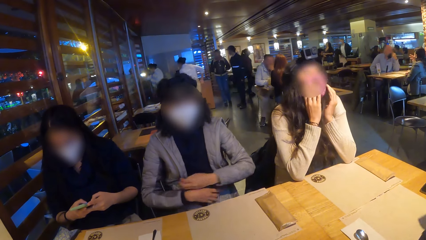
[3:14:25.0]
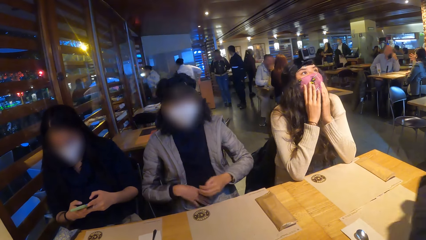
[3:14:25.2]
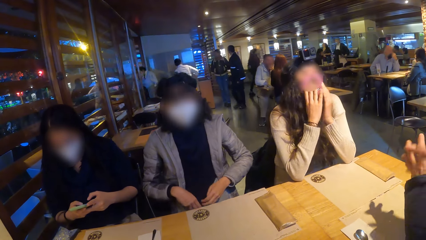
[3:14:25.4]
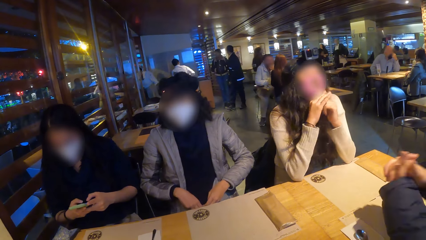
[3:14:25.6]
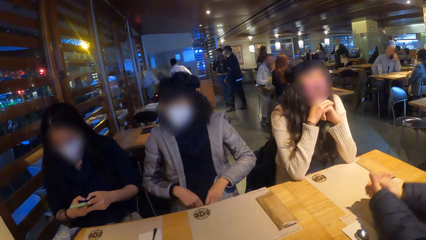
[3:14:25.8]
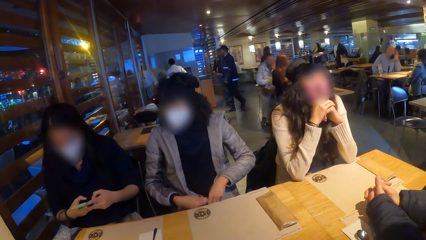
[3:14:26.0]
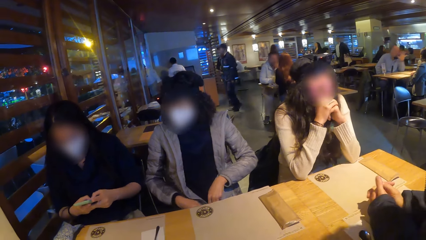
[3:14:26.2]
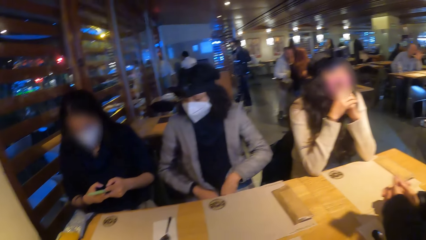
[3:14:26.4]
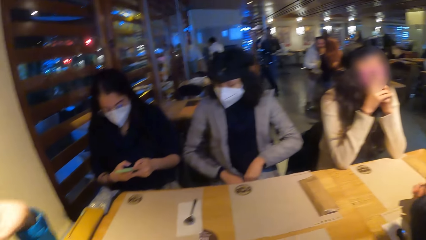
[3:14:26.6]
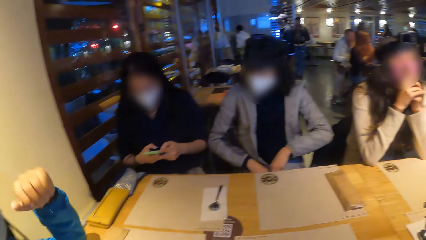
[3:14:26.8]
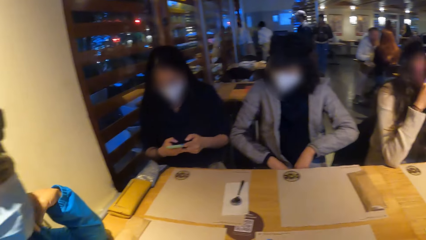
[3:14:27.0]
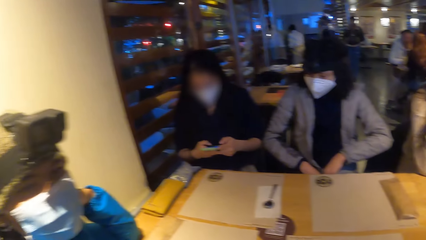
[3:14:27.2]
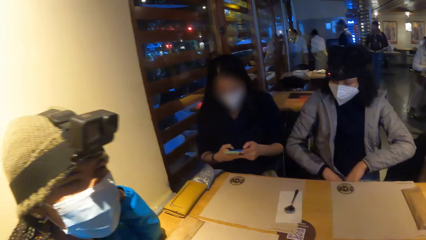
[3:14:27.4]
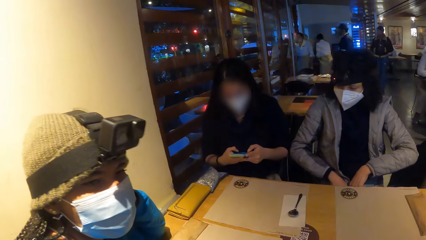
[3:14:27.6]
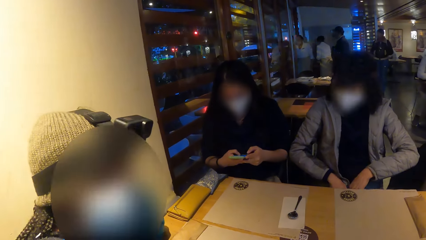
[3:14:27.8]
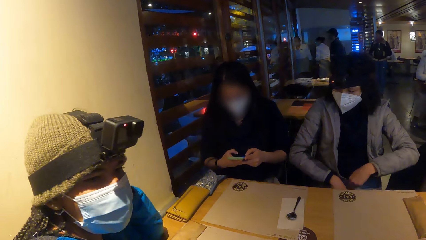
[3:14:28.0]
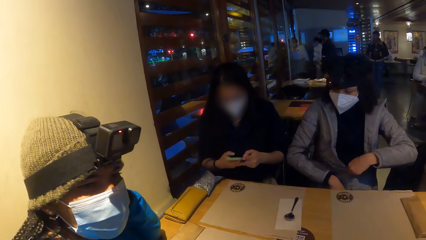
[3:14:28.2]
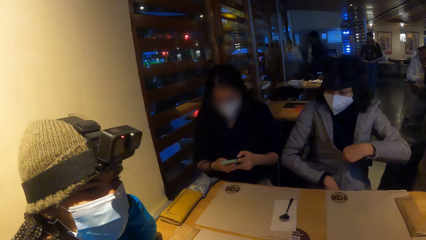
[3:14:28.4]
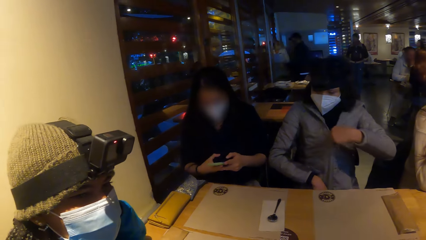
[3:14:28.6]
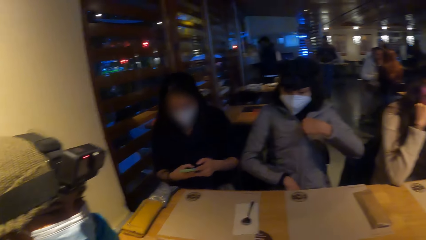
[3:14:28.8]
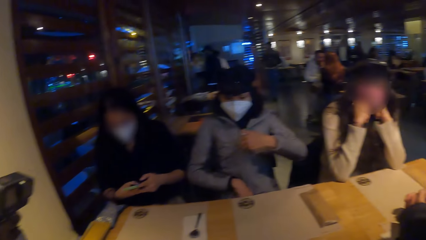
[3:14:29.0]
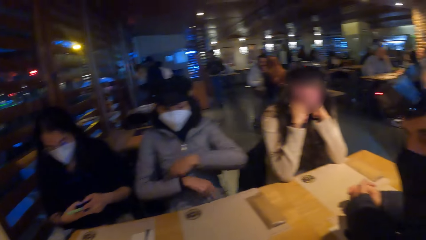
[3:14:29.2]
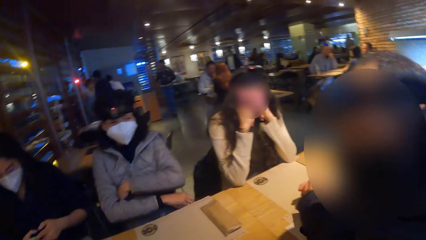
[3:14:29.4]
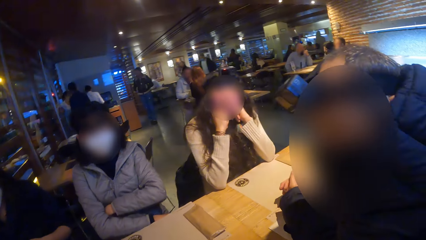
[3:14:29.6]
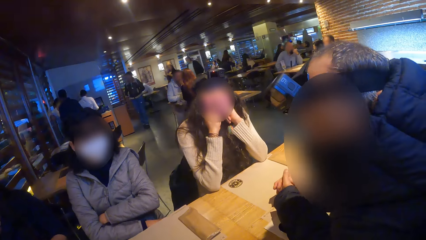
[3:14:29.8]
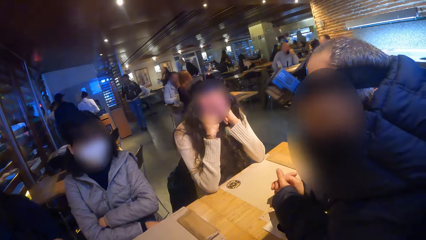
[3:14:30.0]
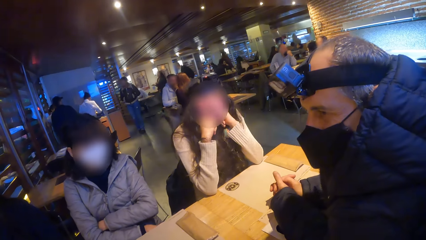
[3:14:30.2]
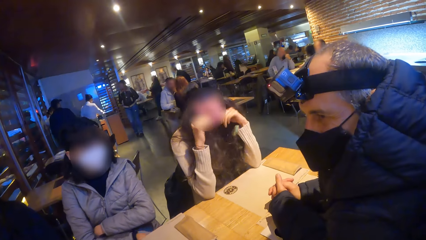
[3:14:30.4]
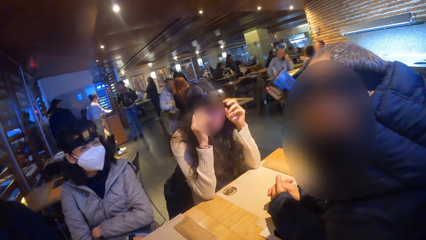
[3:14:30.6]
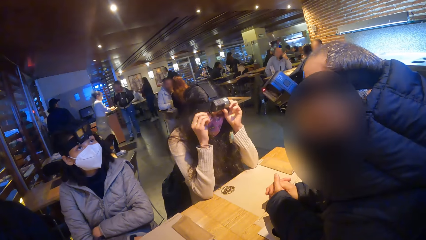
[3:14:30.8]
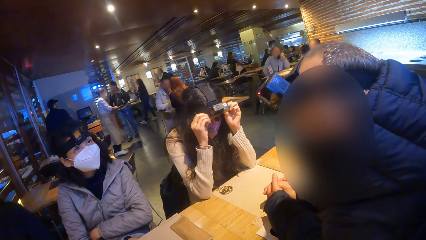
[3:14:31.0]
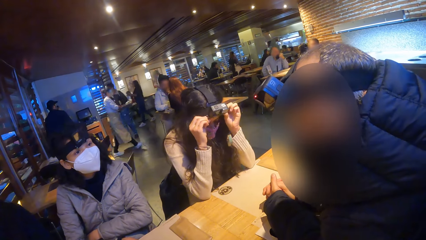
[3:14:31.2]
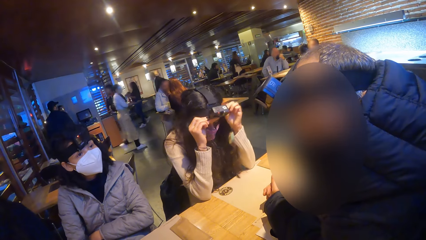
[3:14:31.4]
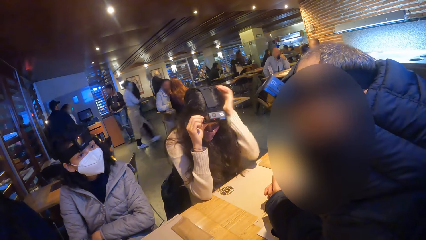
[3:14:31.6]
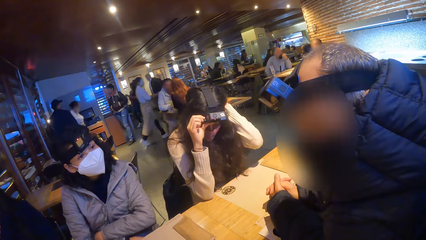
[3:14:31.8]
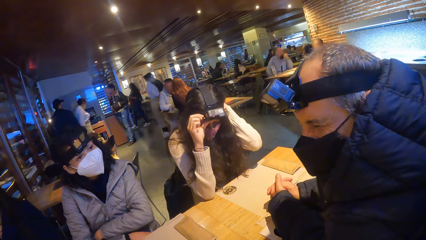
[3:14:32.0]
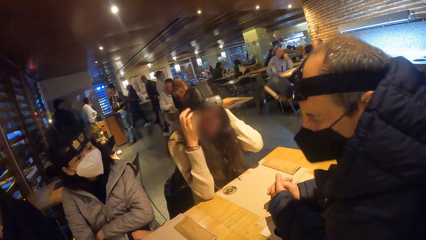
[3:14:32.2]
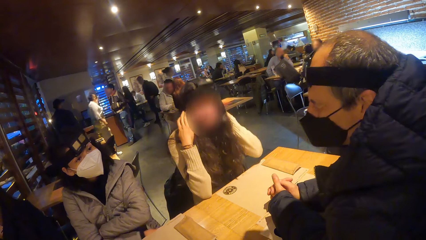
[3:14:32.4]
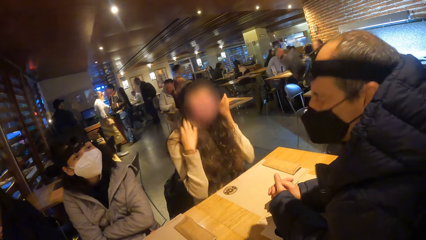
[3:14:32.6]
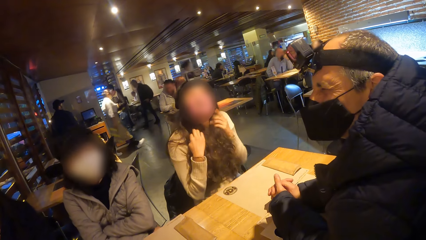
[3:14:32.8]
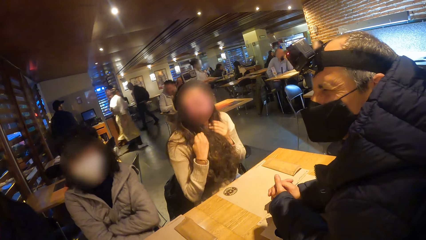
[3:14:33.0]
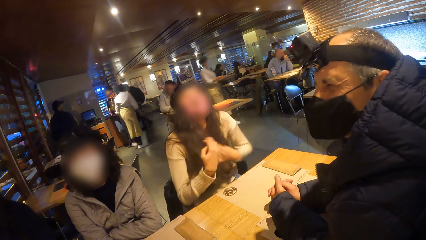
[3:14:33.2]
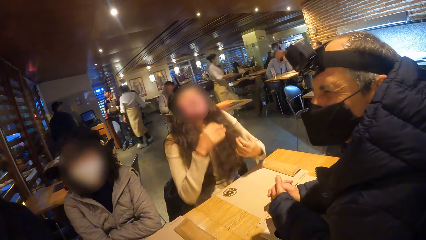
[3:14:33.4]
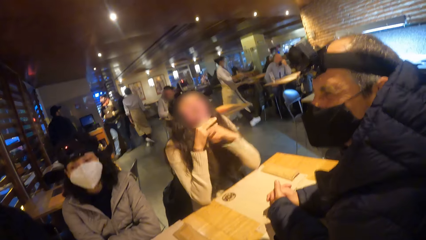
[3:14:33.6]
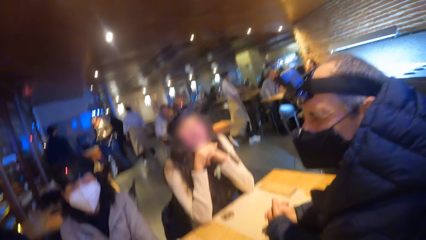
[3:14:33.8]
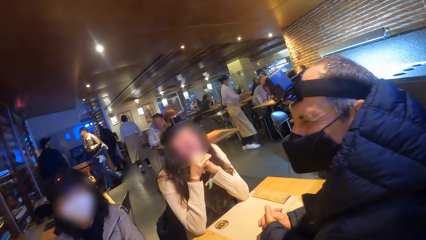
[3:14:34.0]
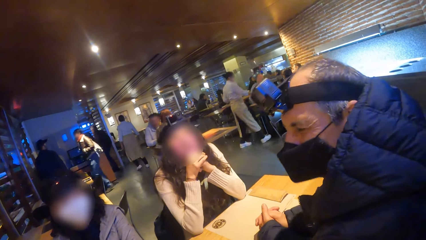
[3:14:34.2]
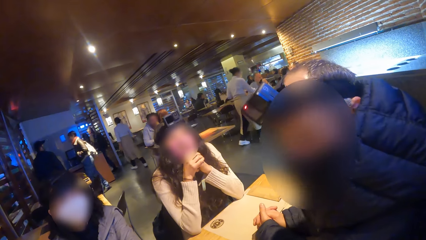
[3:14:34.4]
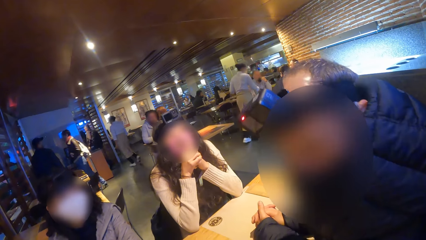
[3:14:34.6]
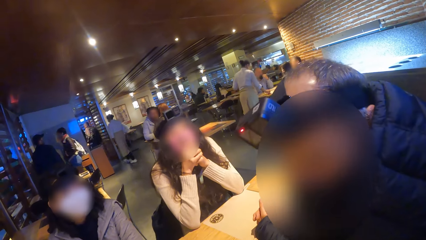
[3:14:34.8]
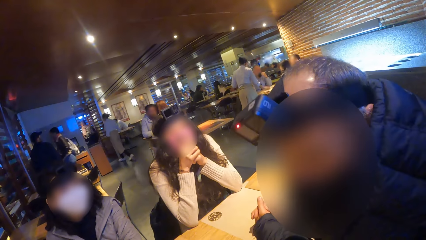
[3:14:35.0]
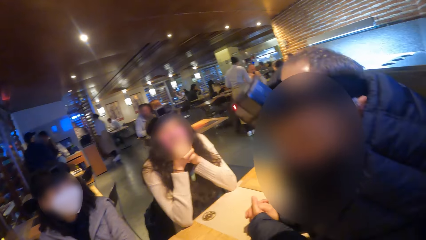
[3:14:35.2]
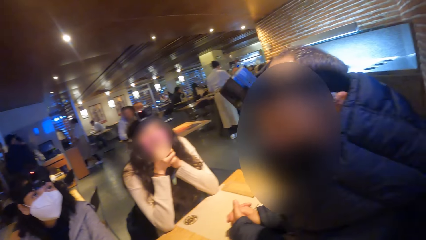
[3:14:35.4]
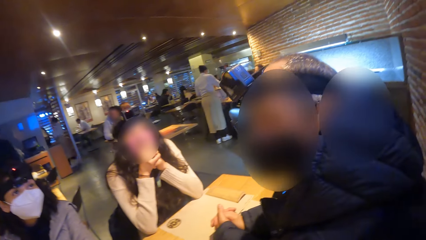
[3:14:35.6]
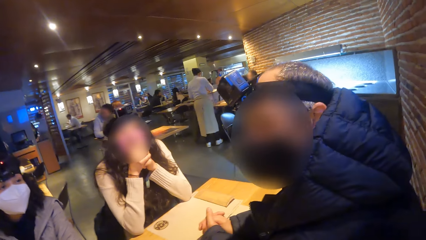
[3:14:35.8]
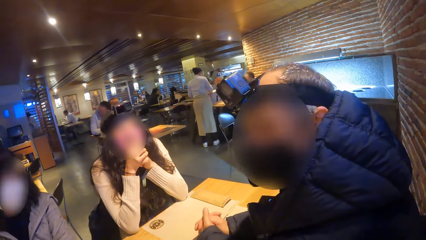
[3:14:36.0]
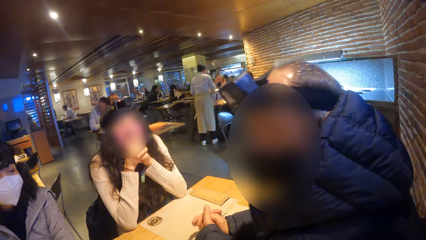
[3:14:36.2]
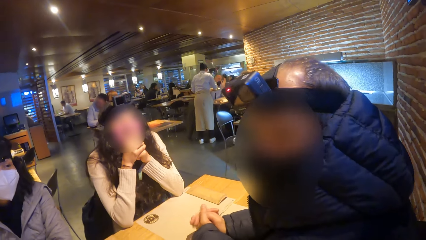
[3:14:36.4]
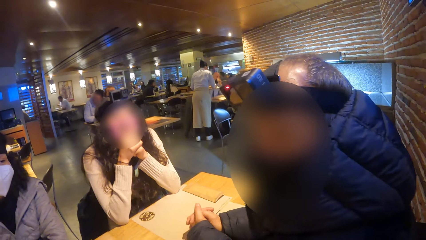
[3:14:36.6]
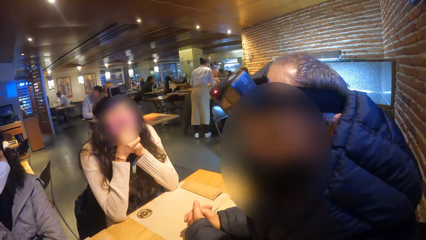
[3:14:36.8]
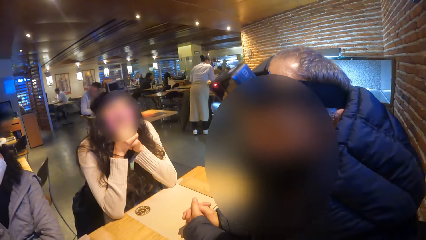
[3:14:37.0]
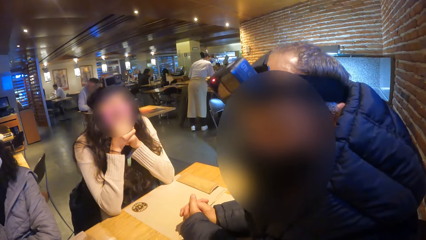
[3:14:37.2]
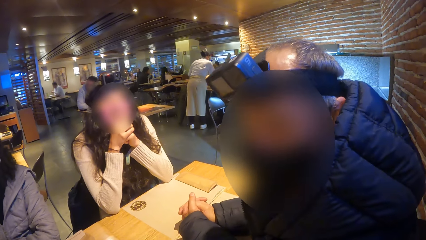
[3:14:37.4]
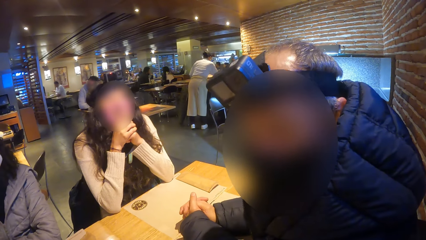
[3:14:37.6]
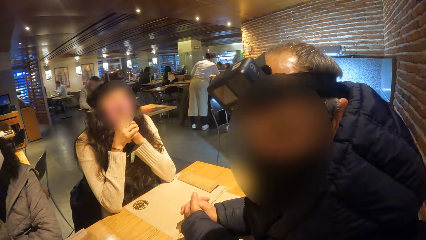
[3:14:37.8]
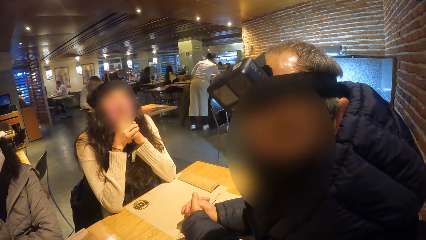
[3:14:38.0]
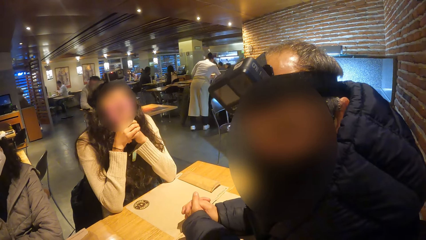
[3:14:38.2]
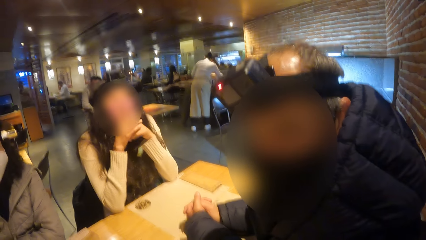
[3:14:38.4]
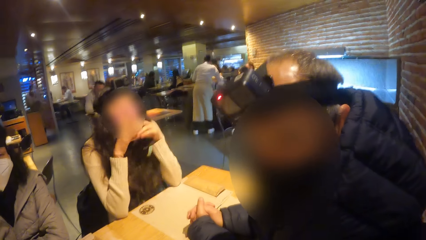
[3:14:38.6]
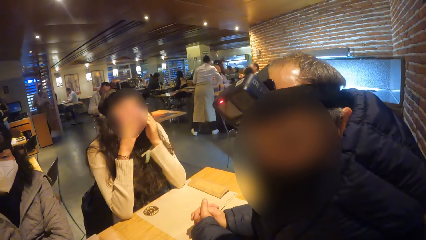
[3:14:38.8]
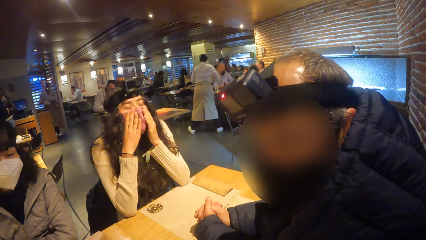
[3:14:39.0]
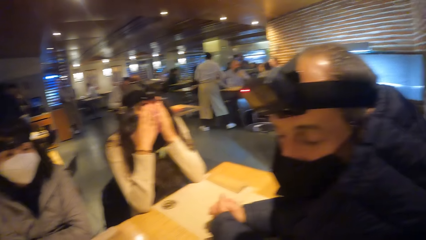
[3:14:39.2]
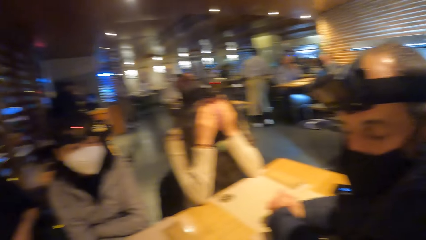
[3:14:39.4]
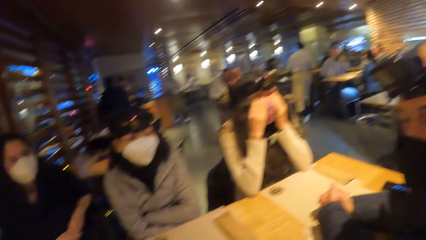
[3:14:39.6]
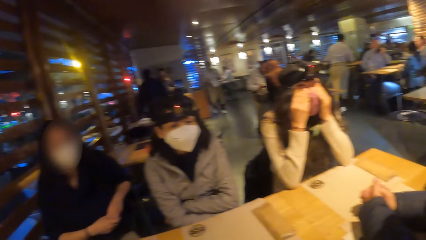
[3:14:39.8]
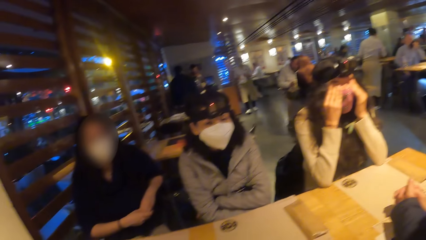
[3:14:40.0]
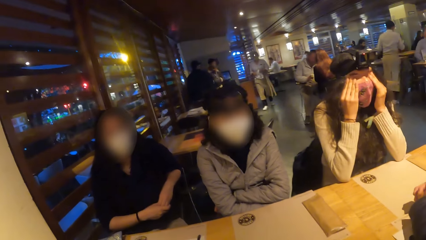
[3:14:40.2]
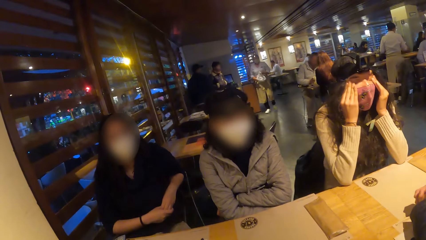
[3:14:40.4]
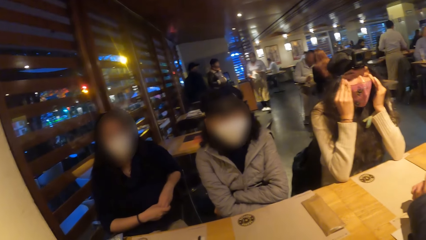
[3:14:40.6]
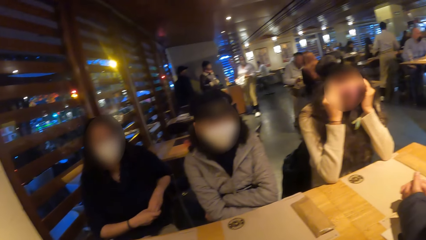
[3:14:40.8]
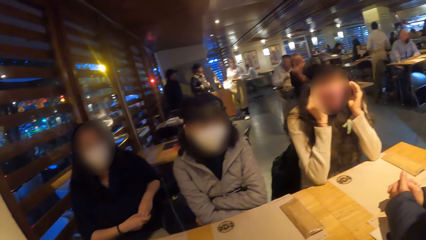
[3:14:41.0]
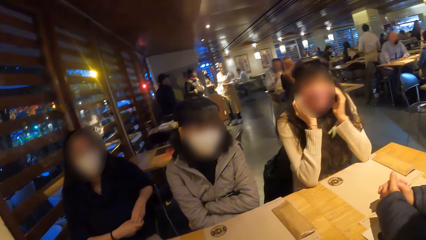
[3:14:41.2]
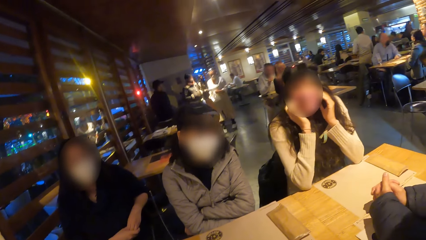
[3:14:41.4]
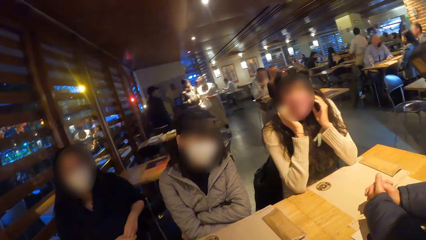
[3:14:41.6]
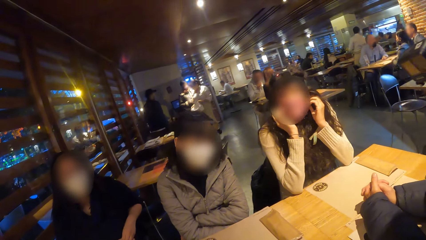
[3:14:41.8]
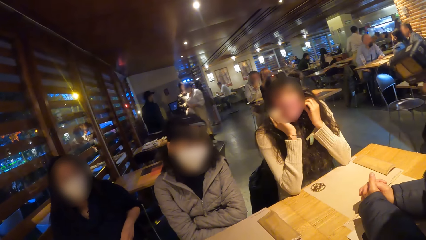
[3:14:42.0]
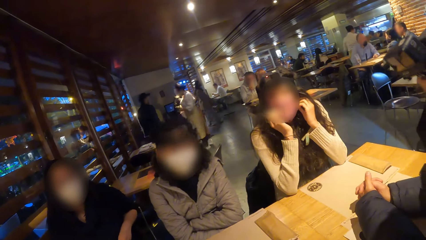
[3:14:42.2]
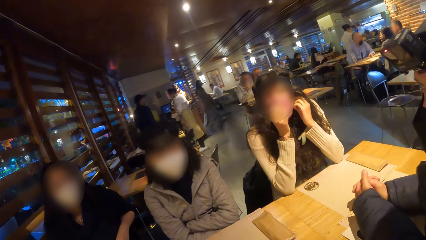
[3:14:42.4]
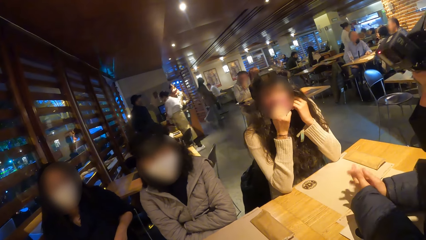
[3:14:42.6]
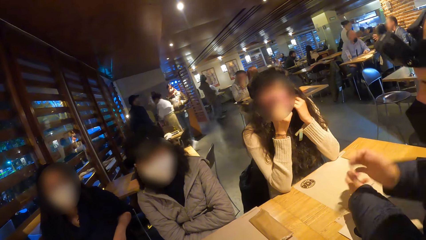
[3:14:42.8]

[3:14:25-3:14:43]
A woman touches her jacket with her right hand and zips up the jacket with her left hand. Another woman adjusts the camera on her head with both hands, touches her hair with both hands, supports her chin with both hands, and touches her face with both hands. The camera wearer looks around.
